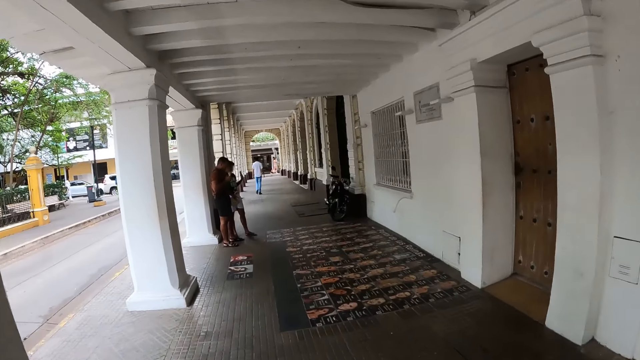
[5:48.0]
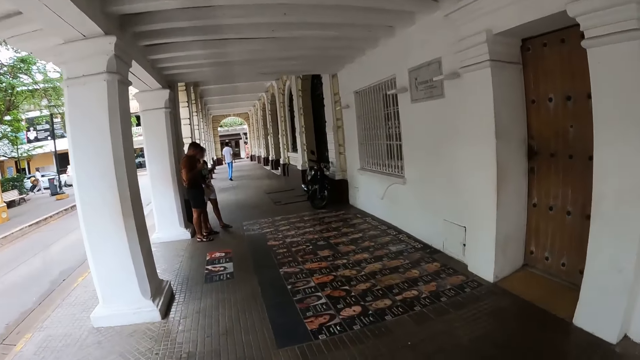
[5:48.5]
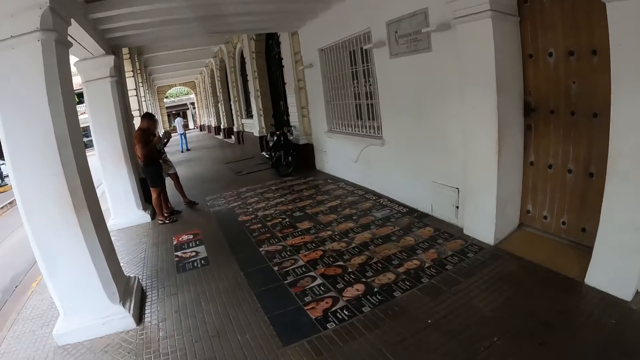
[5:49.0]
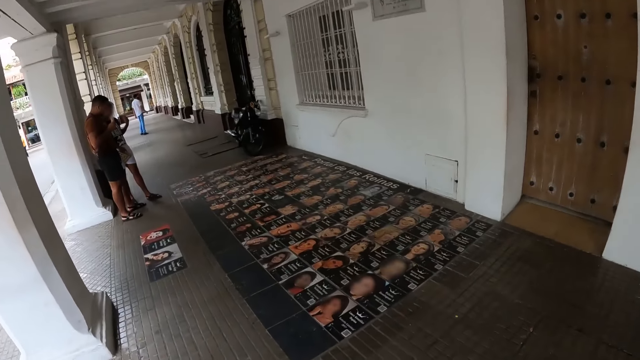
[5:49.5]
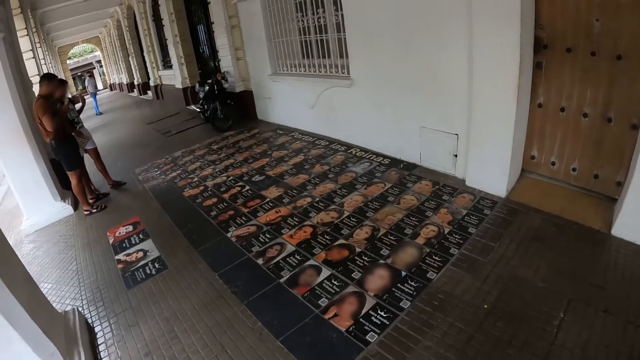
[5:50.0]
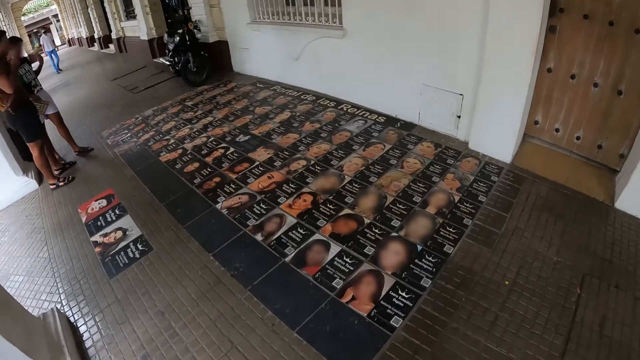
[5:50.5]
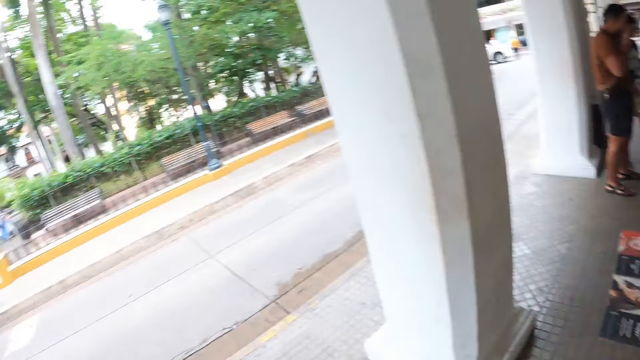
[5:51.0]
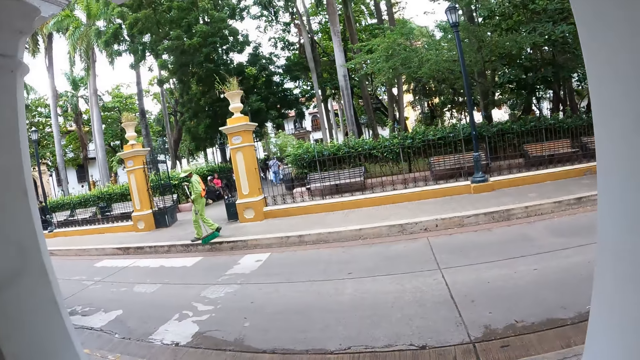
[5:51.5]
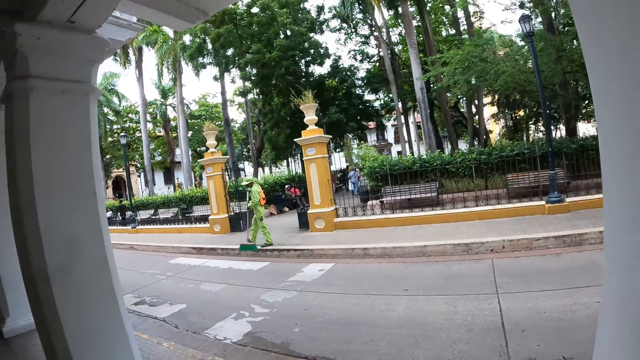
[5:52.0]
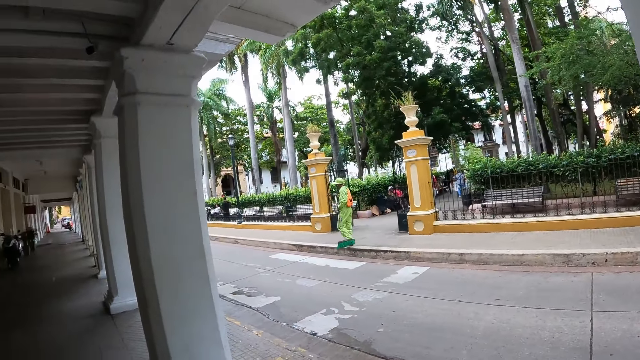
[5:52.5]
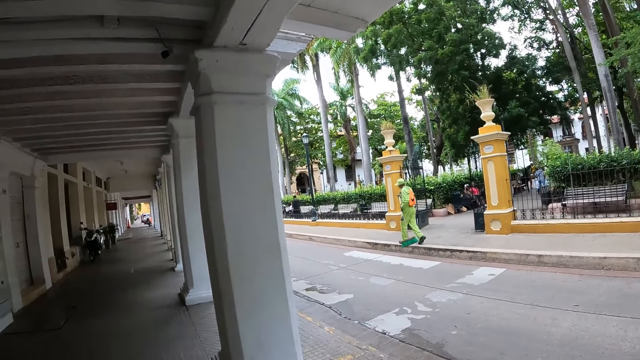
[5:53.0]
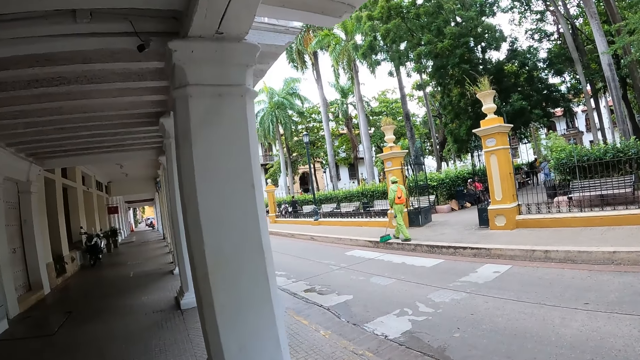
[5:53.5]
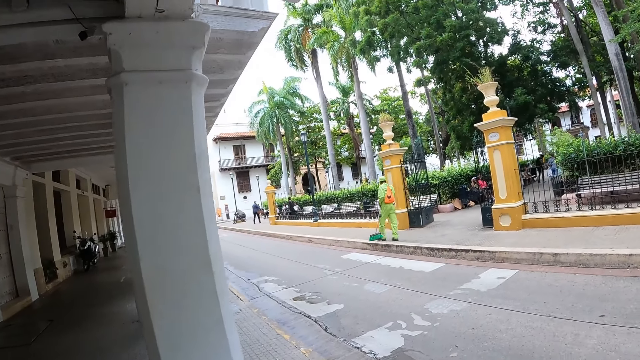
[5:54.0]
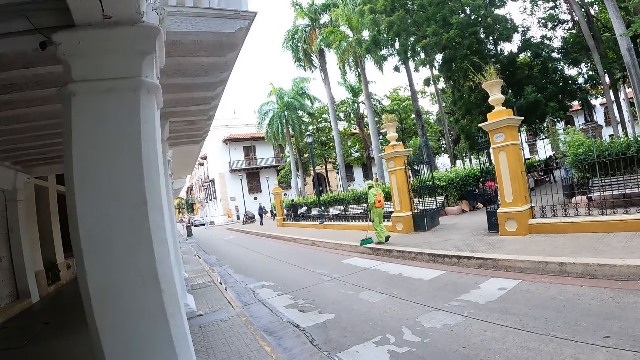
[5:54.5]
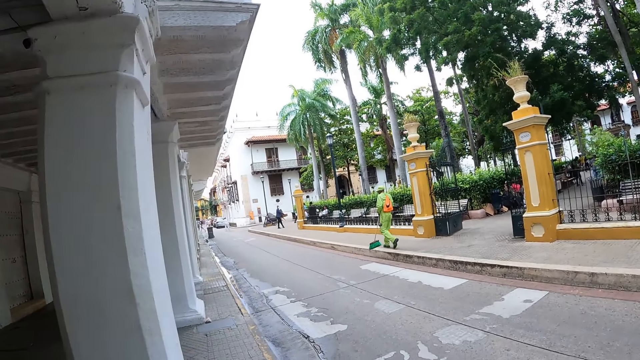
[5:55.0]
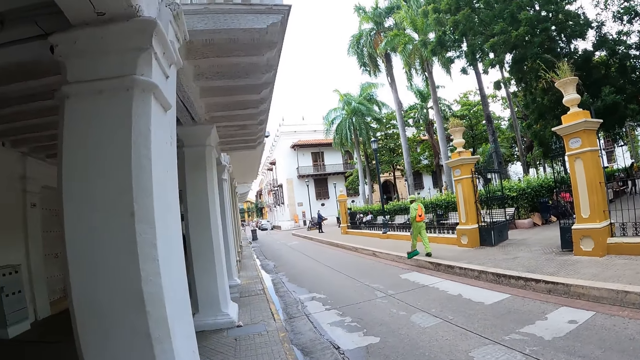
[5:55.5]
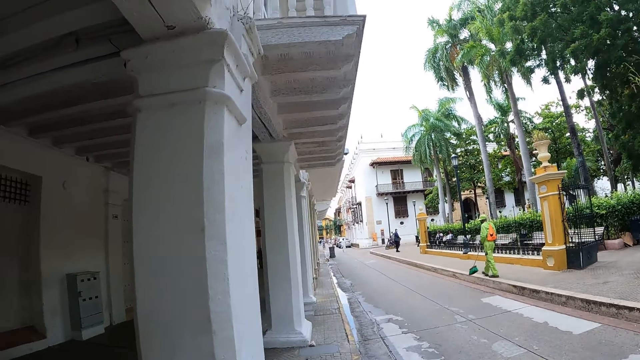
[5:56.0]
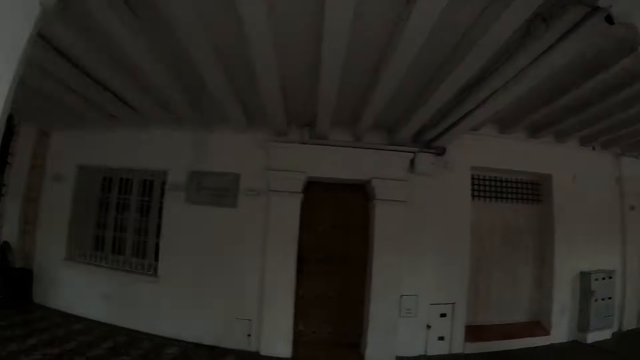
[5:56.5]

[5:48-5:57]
The camera wearer stares at the magazines. They look around the city.

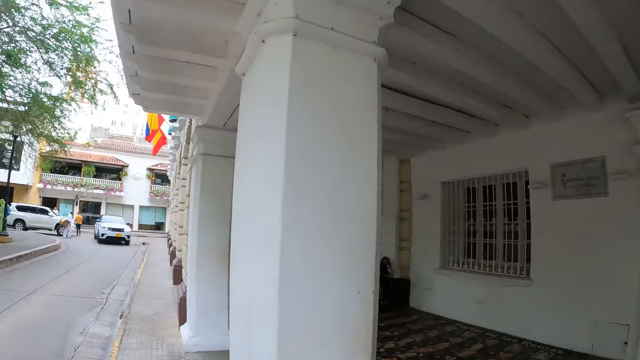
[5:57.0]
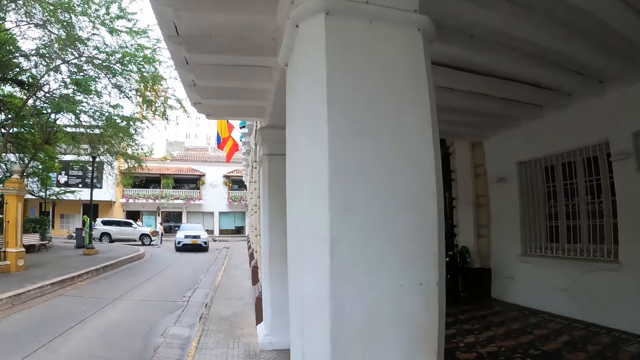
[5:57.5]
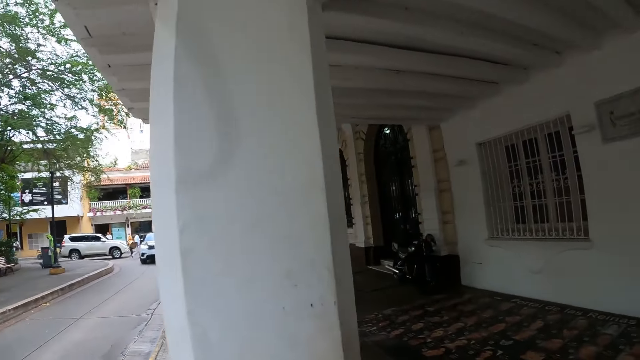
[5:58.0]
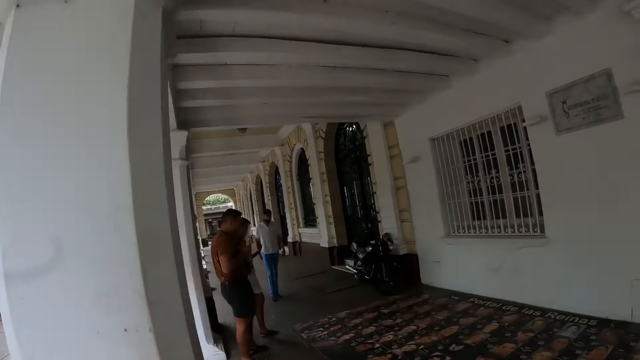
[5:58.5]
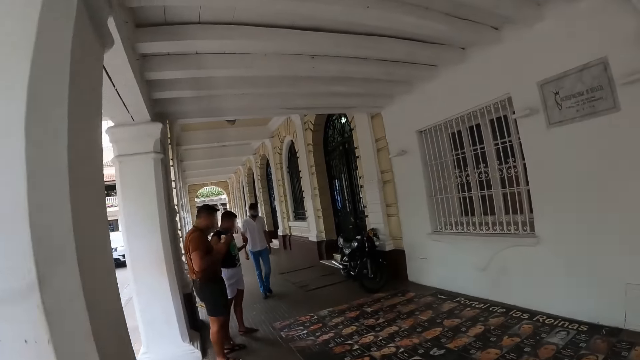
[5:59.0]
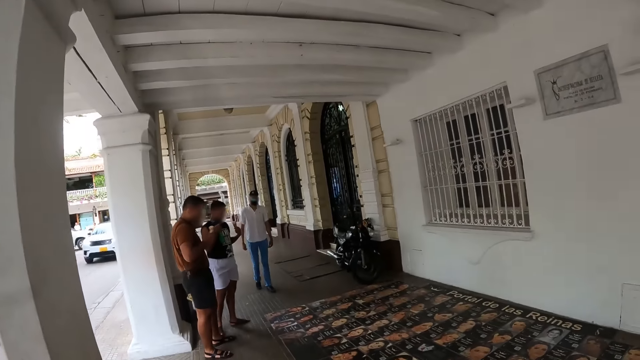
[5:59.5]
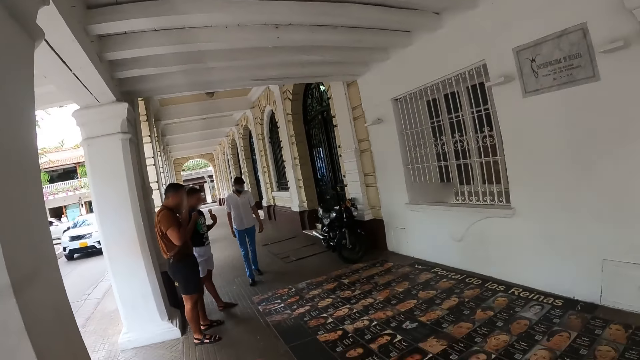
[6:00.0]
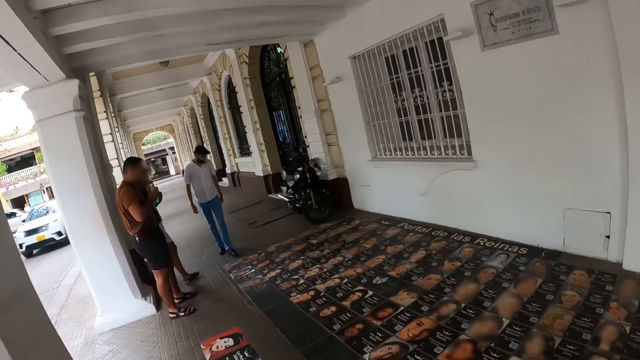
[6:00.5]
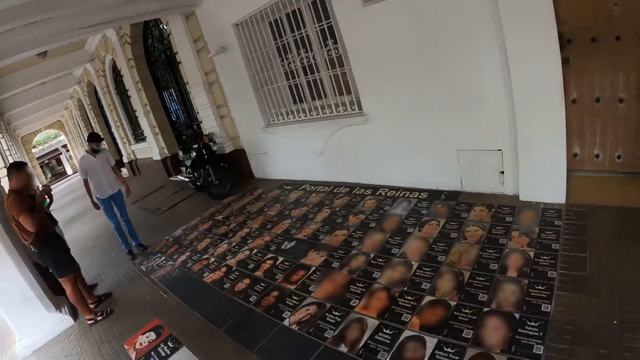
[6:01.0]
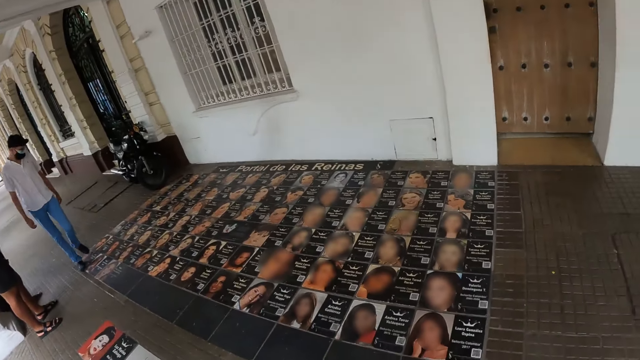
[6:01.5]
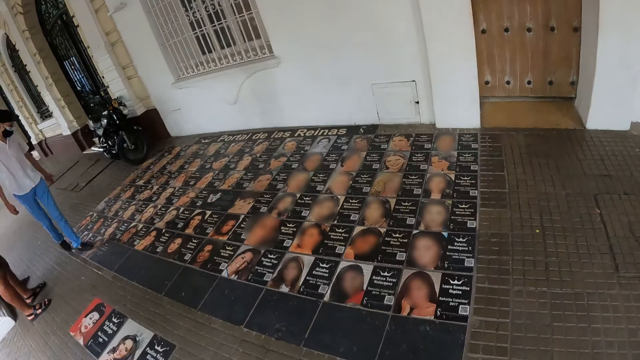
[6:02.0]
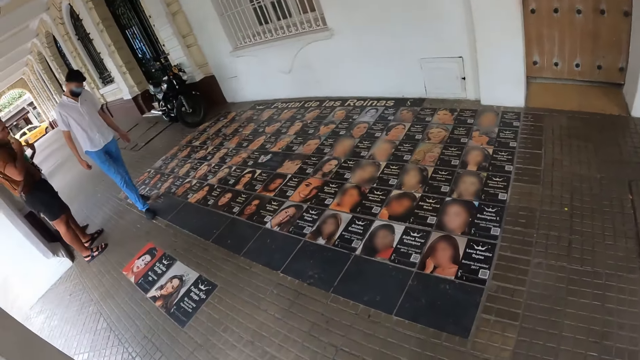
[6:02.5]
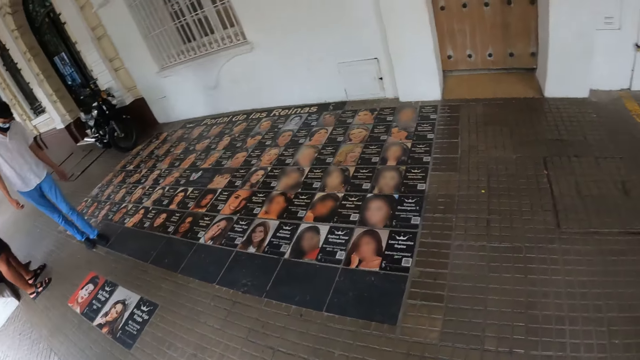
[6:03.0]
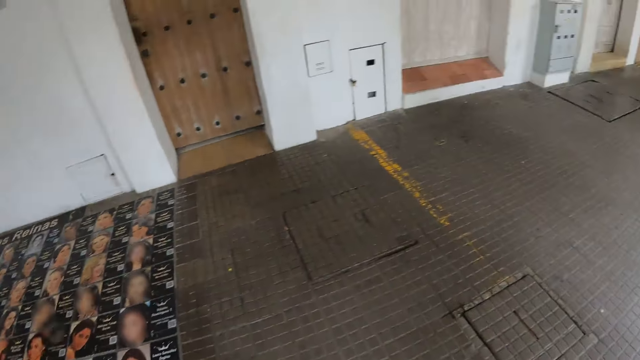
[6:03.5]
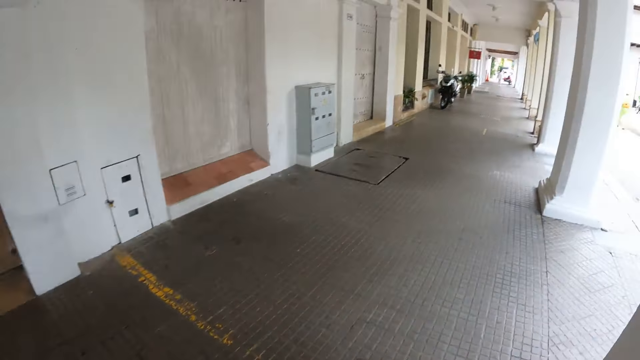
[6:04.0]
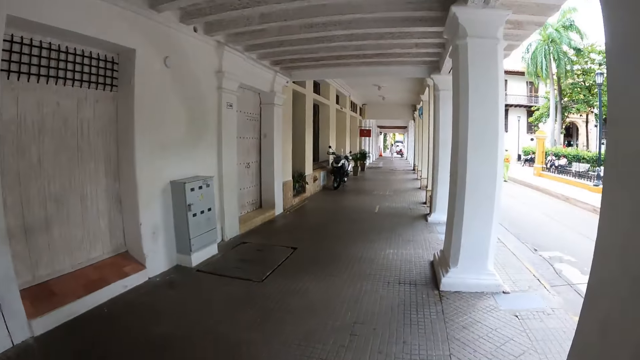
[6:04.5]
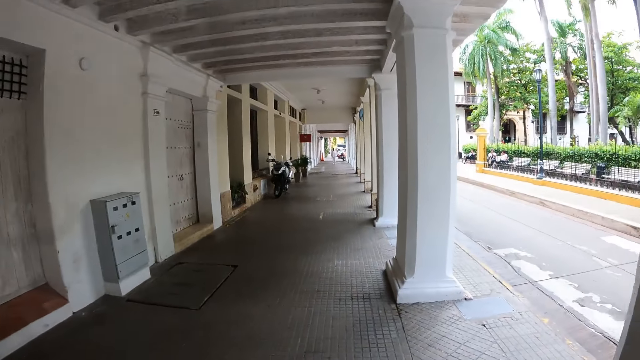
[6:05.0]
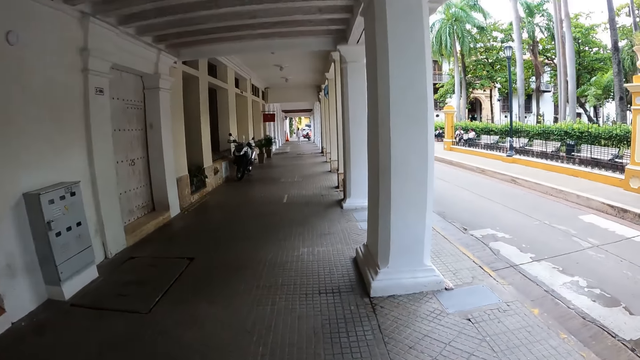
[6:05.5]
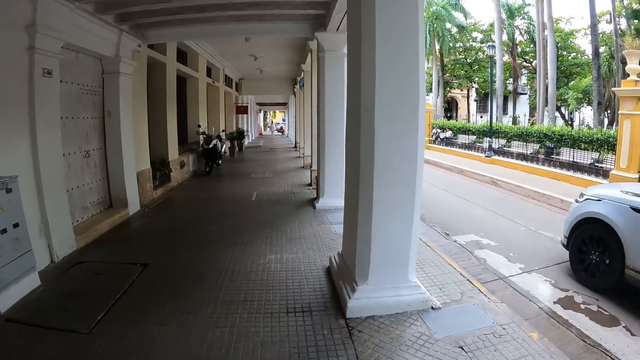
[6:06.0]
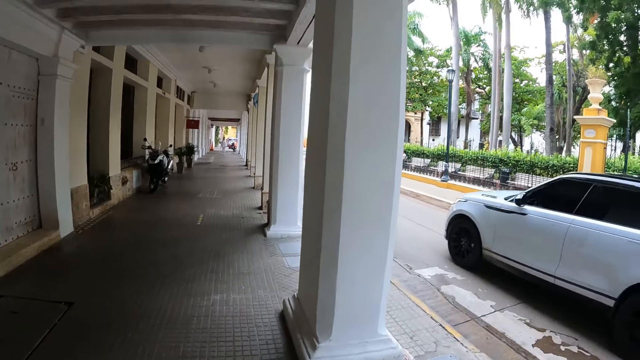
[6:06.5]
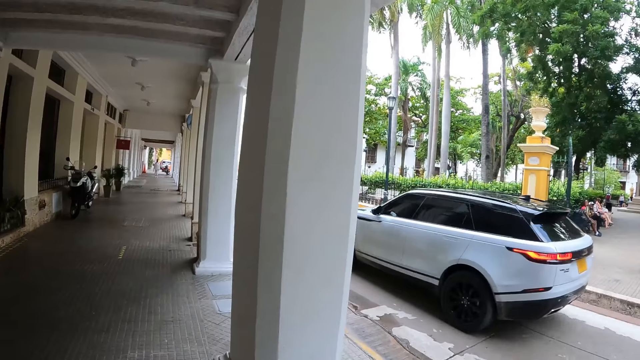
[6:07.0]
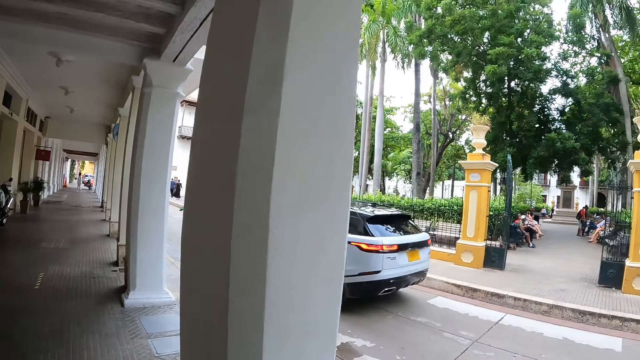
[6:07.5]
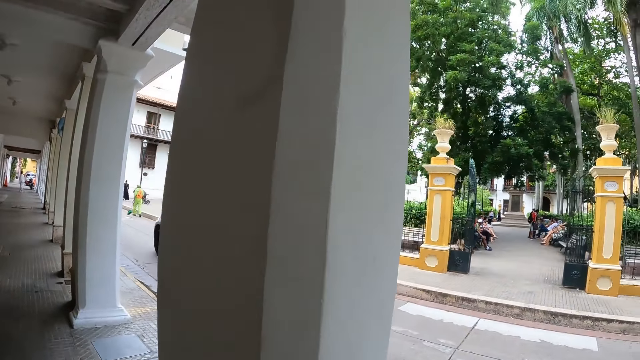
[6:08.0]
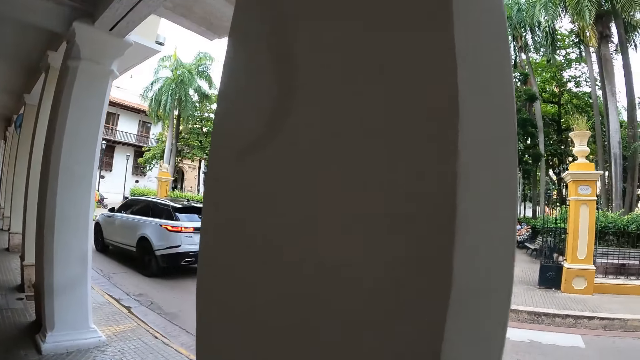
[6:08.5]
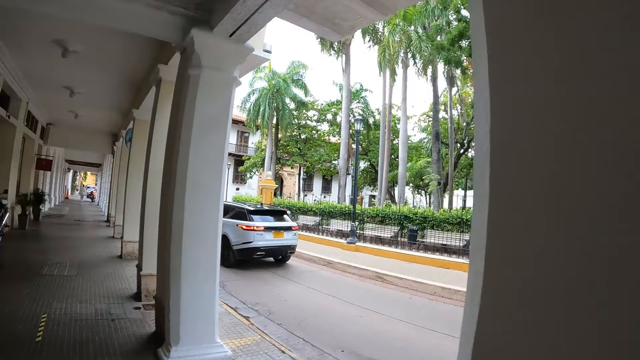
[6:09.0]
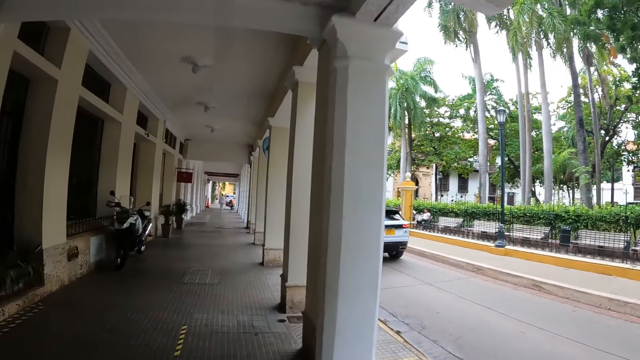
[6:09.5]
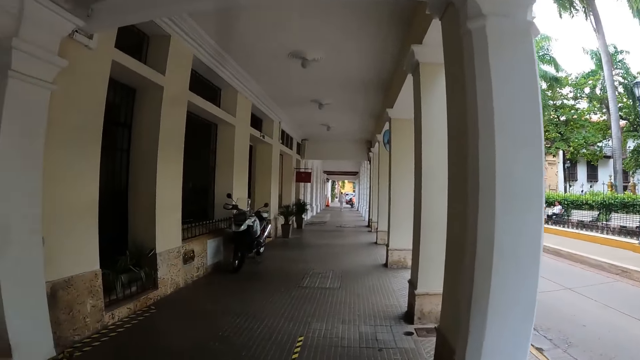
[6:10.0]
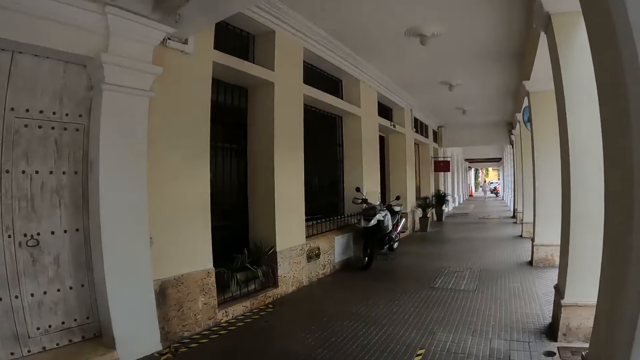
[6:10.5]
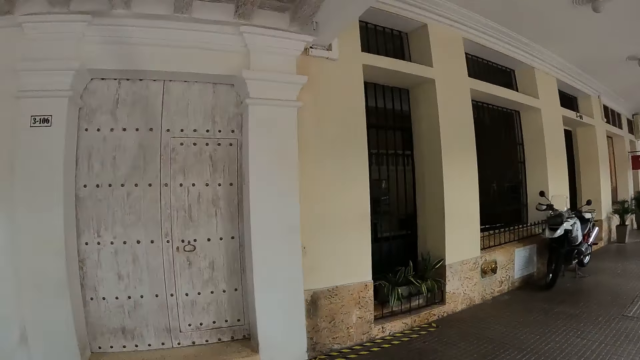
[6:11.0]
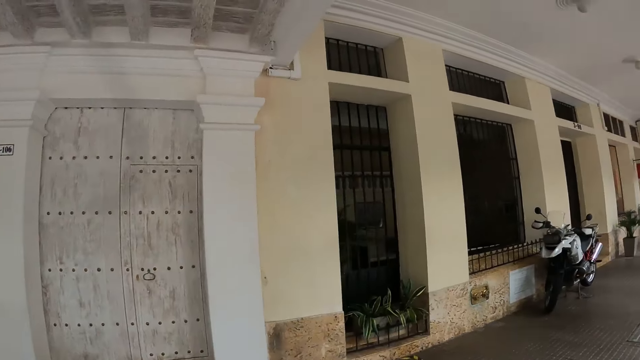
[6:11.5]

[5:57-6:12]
The camera wearer stands on the building's verandah. They stare at the magazines. They walk along the building's verandah. A white car drives past the camera wearer.
